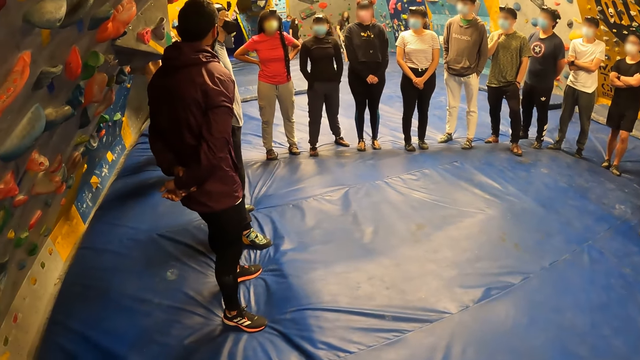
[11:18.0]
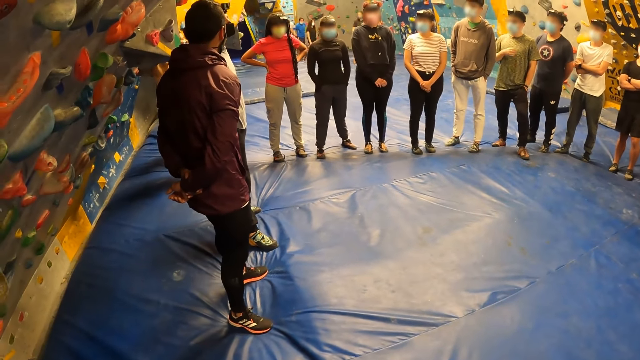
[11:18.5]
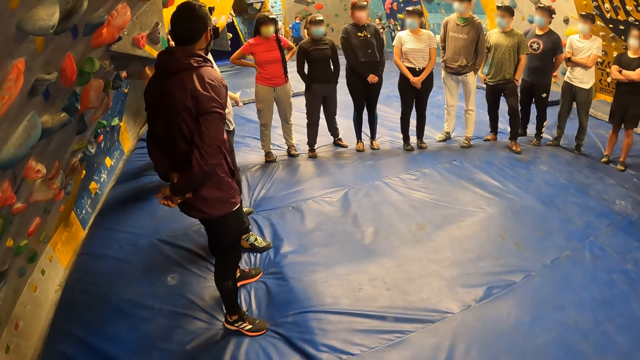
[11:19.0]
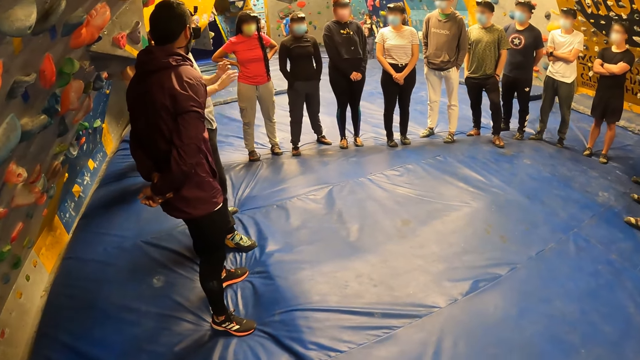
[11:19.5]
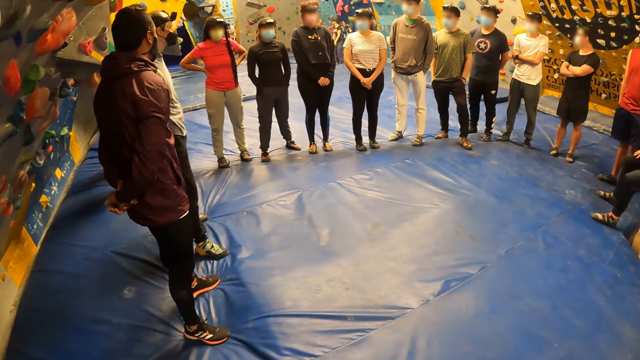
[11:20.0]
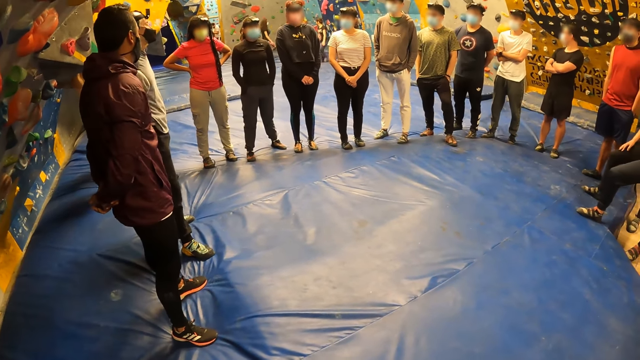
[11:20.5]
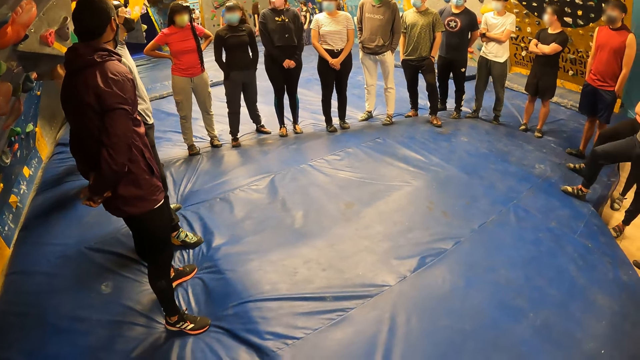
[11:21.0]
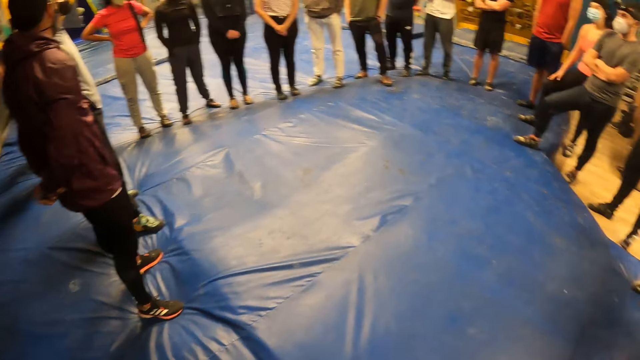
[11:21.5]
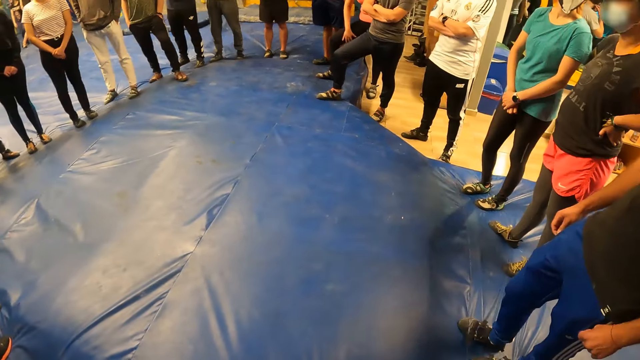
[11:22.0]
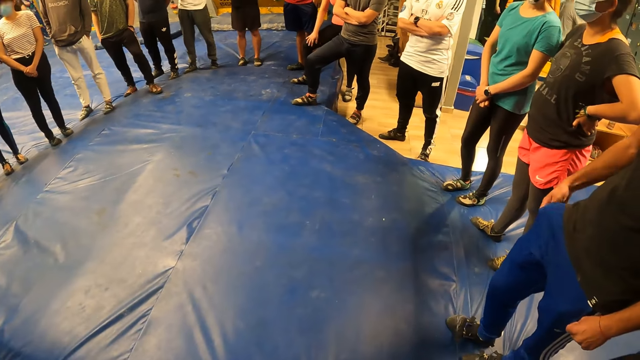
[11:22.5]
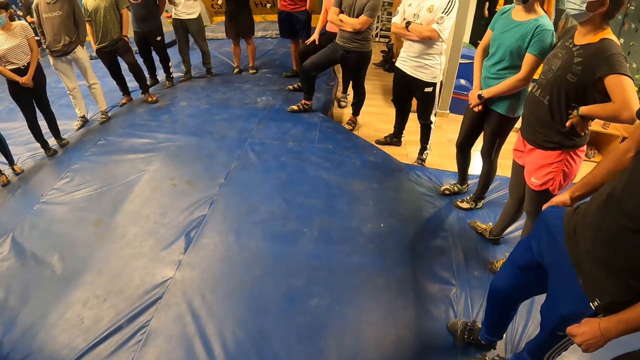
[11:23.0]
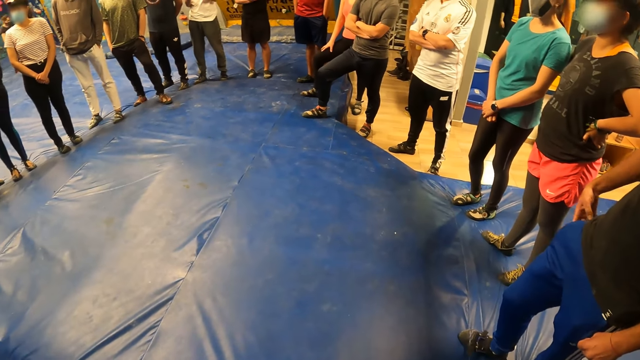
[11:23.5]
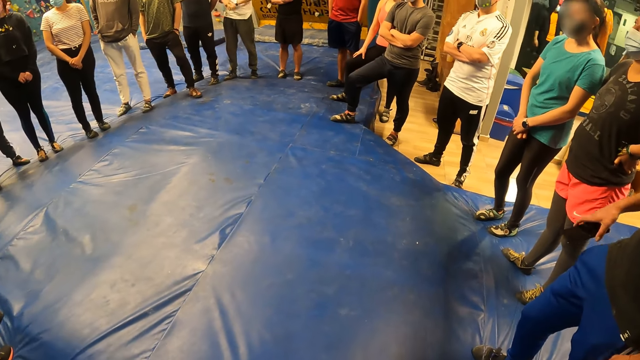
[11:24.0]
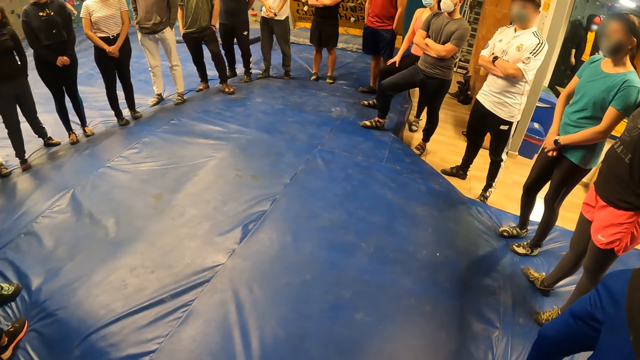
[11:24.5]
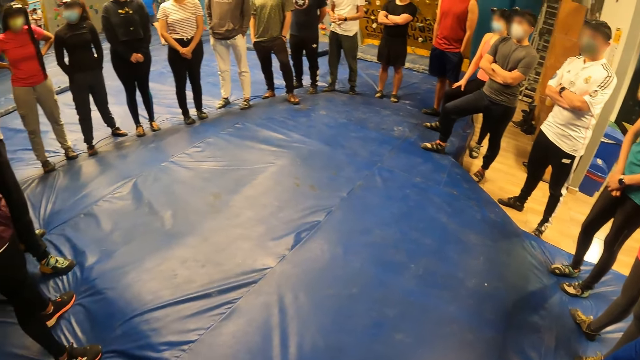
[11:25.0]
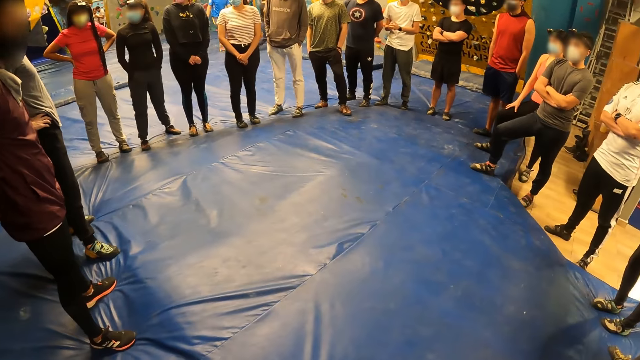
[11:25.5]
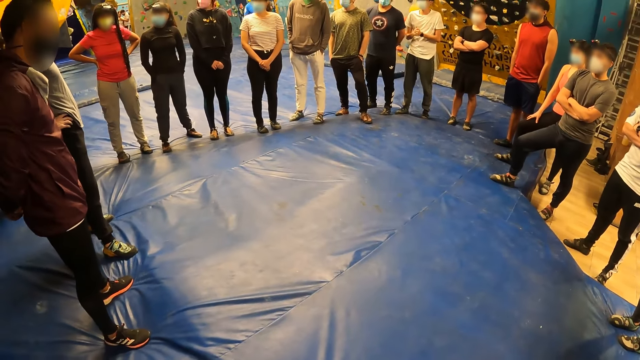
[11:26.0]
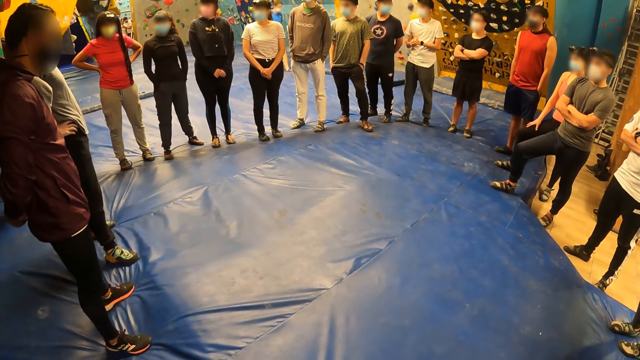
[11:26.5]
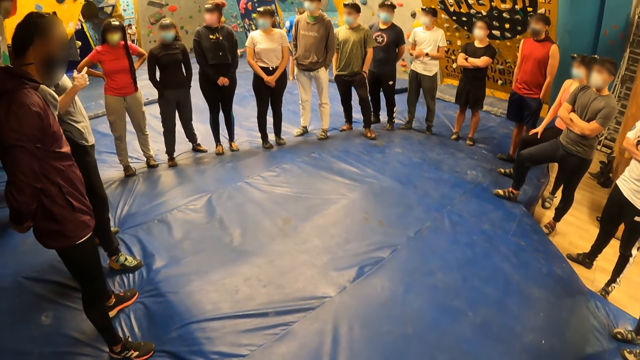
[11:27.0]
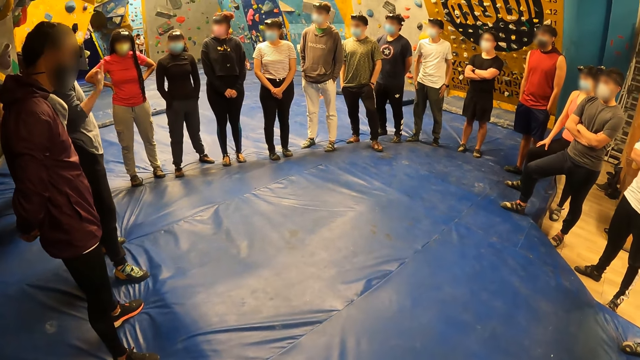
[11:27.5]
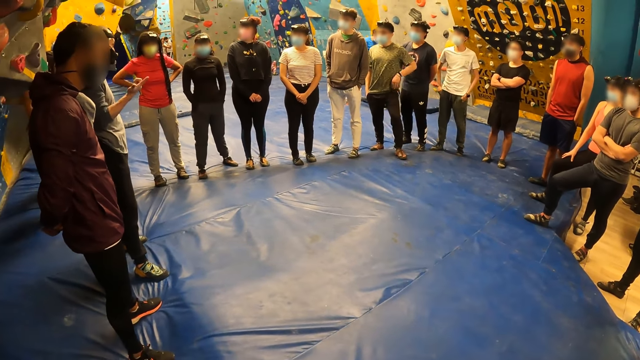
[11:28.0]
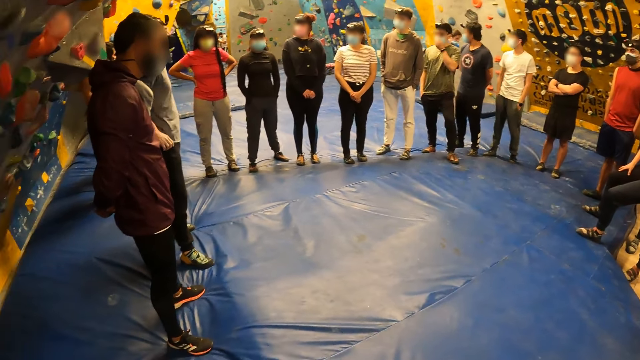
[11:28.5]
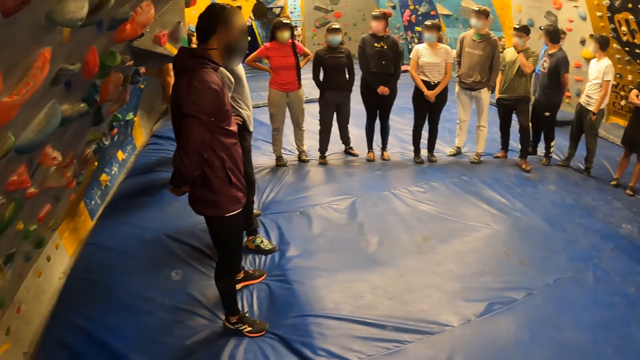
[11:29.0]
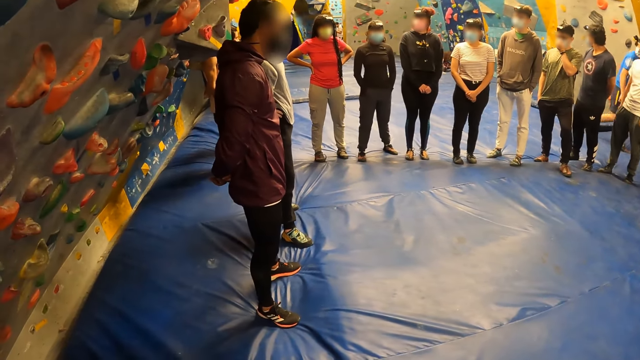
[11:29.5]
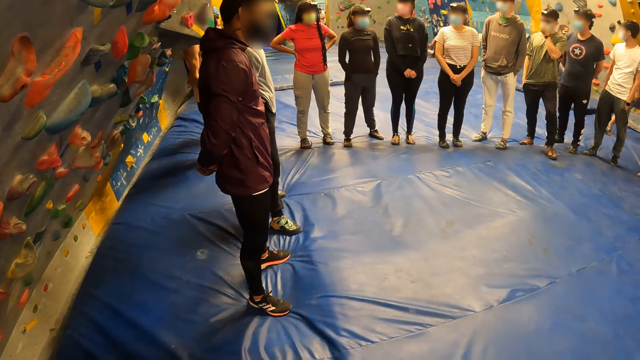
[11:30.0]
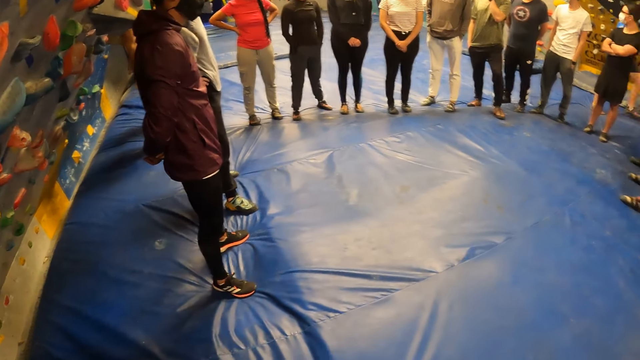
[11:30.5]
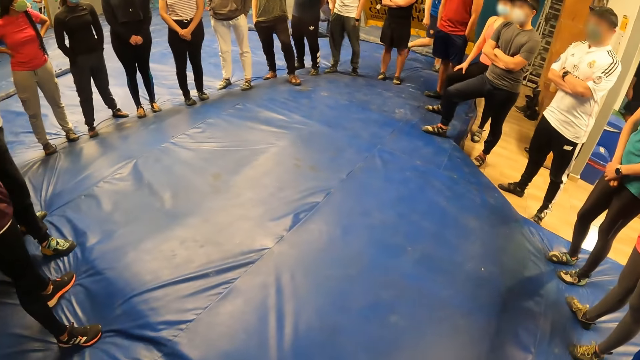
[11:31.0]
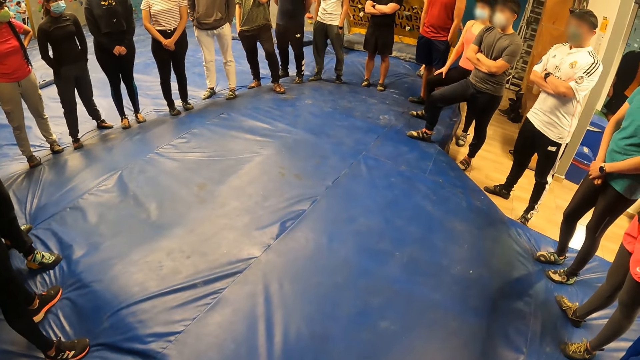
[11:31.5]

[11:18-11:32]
A lady fidgets. A man moves the phone. Another man walks on the floor.

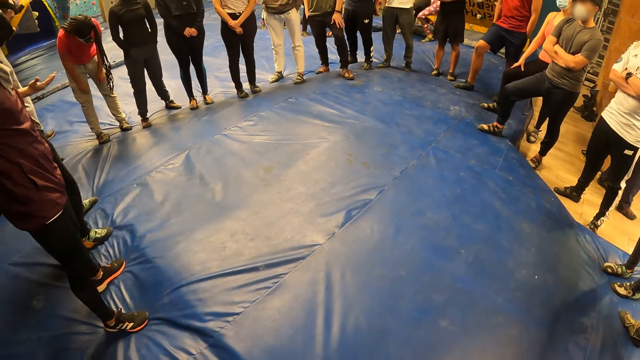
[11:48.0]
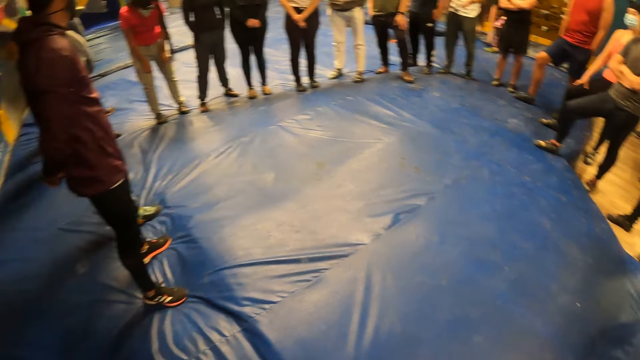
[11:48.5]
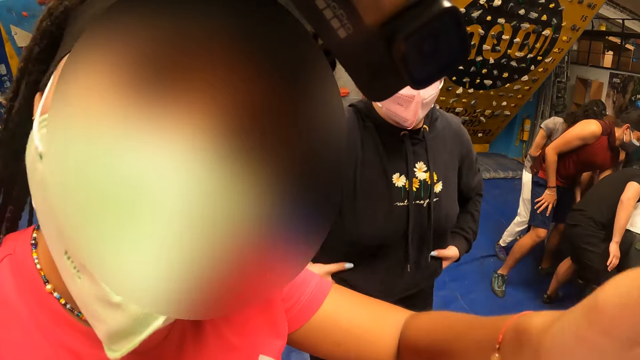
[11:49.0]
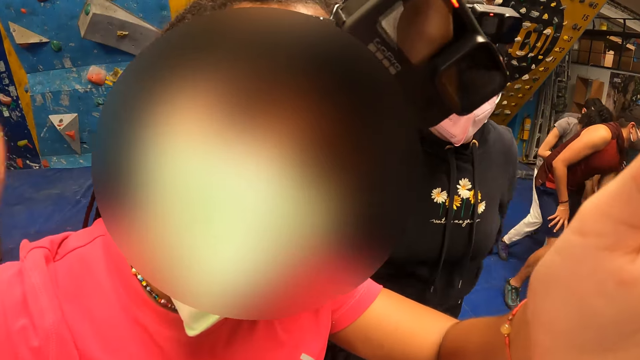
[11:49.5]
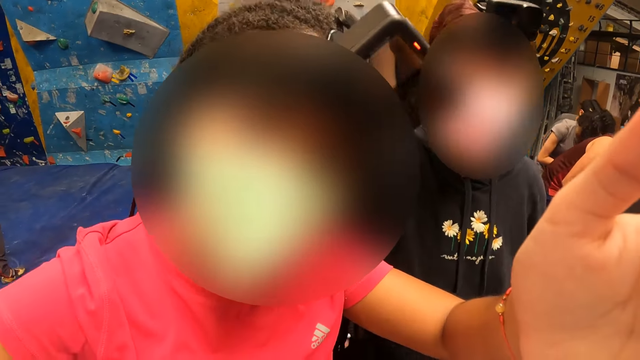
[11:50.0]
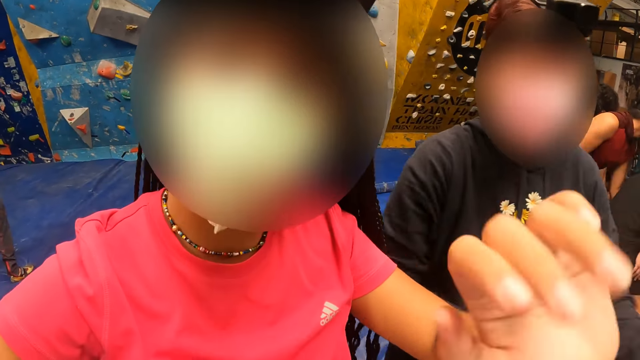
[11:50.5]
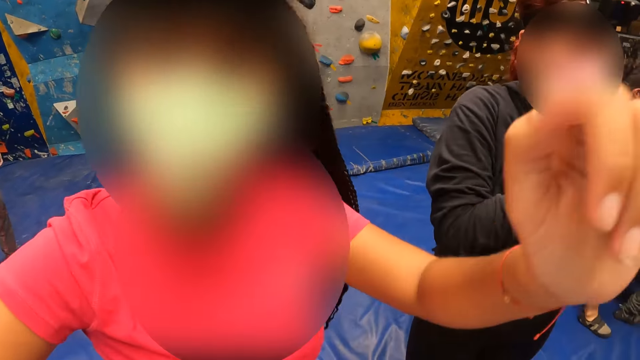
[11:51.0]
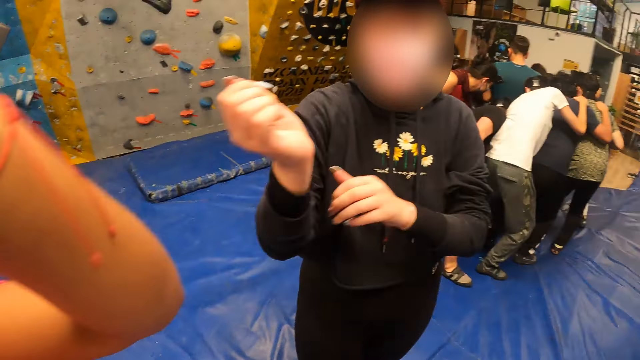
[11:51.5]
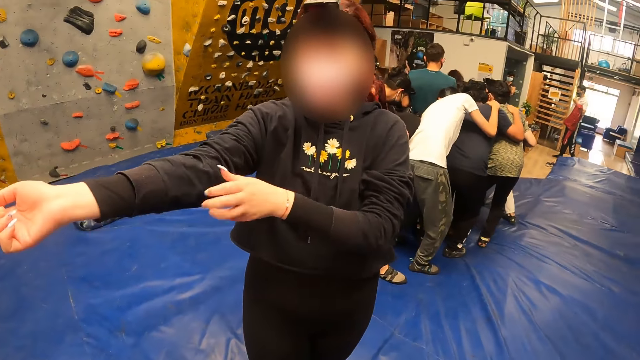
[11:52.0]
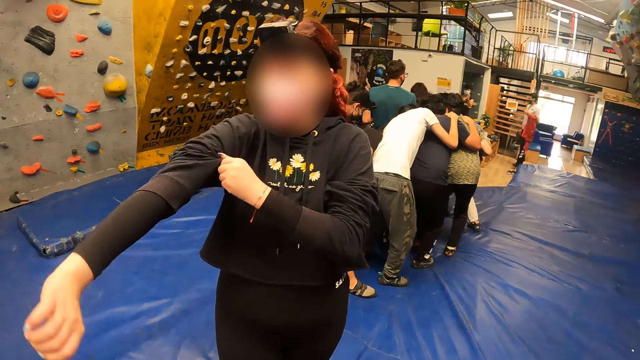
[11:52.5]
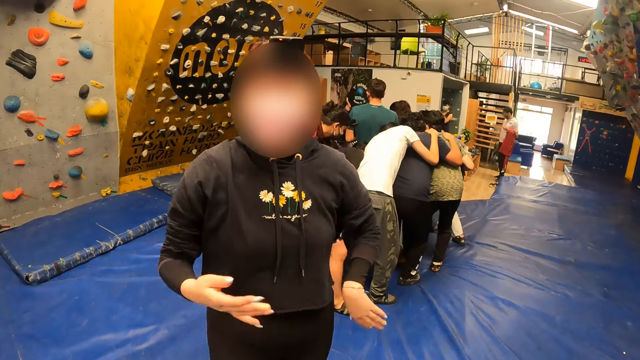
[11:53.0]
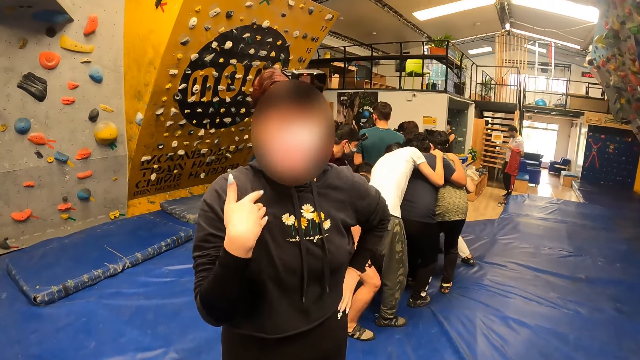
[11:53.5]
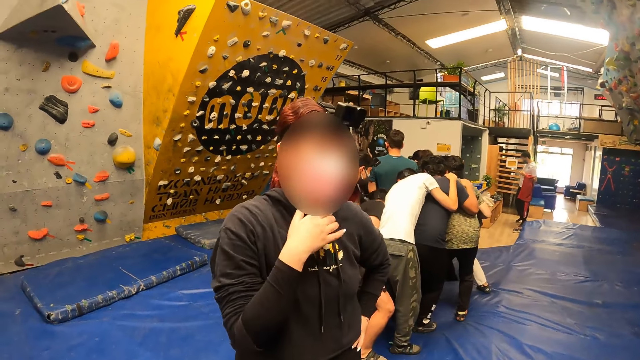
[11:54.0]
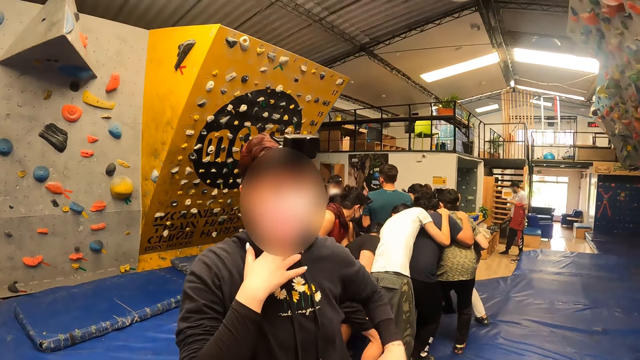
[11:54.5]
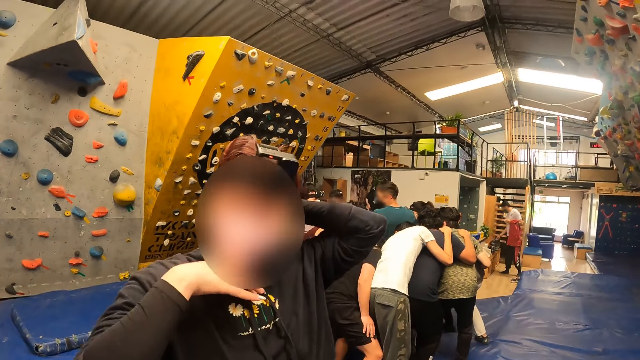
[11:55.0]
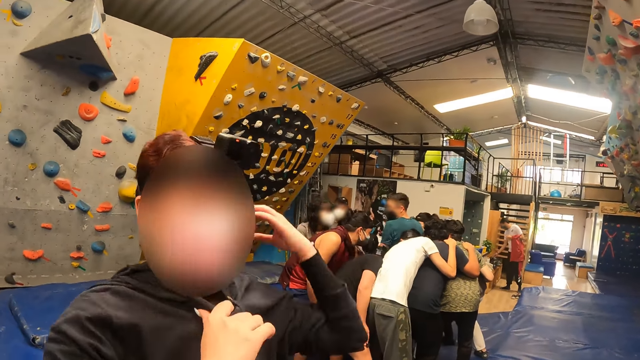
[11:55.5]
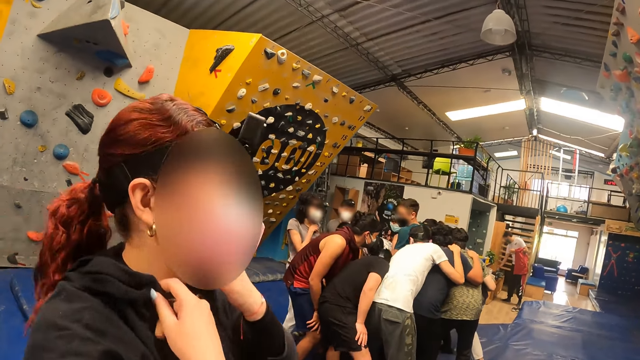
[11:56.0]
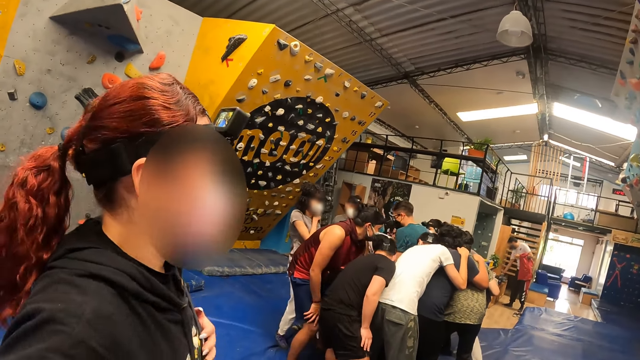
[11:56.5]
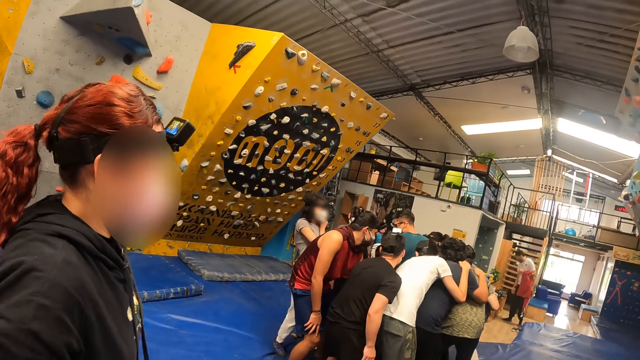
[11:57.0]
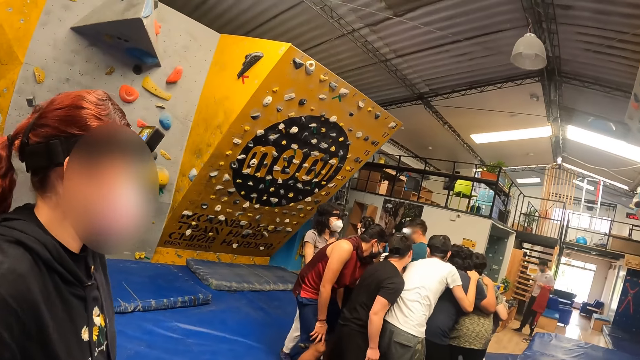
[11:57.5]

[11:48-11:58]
A woman adjusts the camera of the camera wearer with both hands. The woman fidgets.
